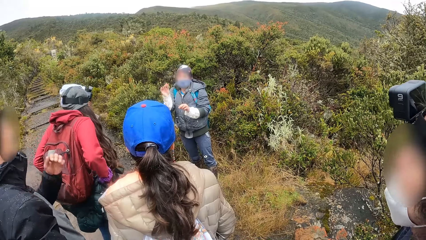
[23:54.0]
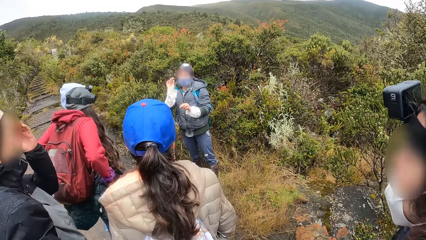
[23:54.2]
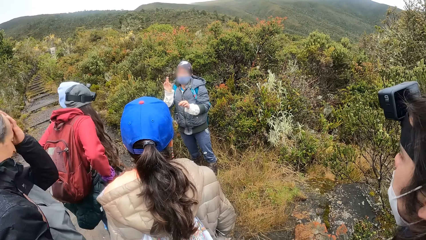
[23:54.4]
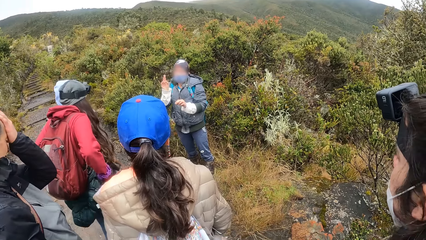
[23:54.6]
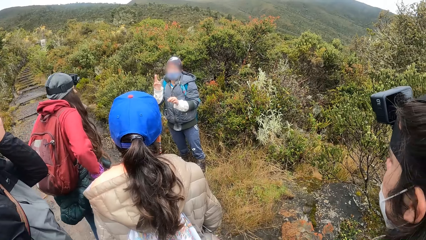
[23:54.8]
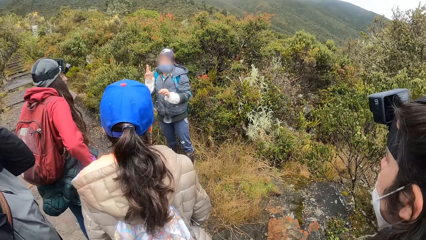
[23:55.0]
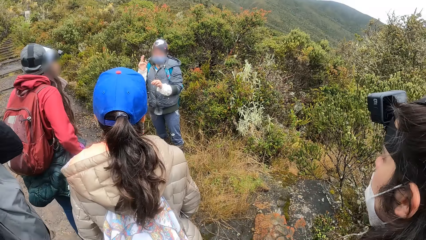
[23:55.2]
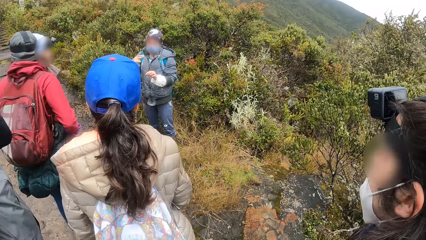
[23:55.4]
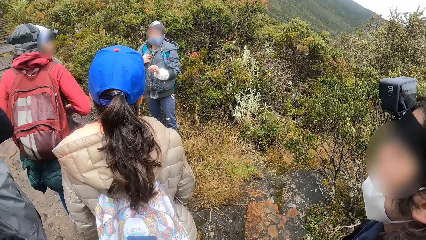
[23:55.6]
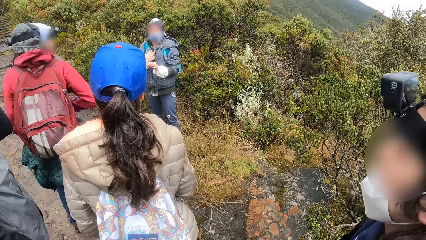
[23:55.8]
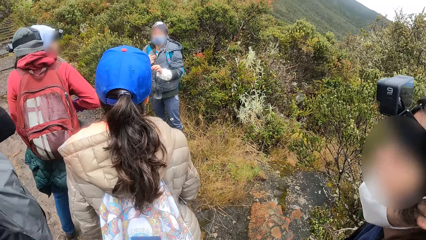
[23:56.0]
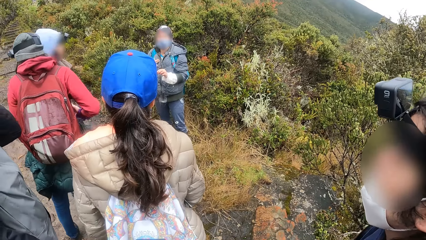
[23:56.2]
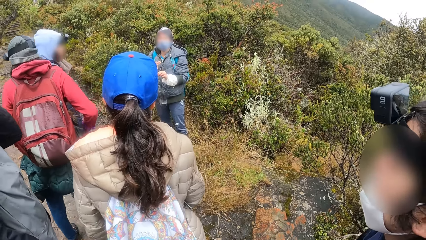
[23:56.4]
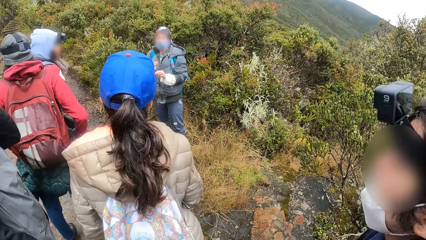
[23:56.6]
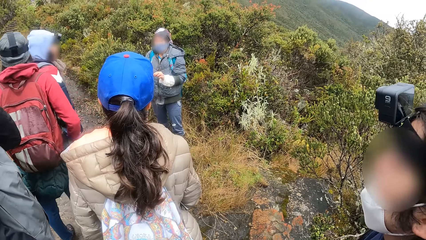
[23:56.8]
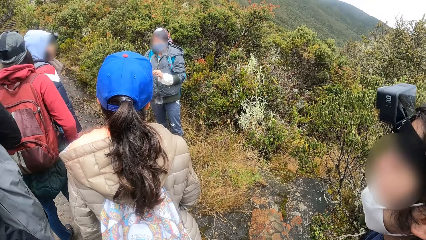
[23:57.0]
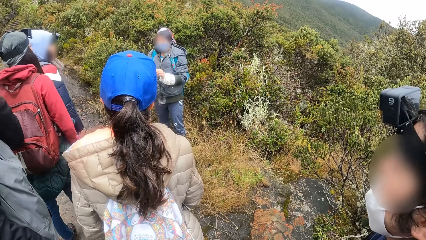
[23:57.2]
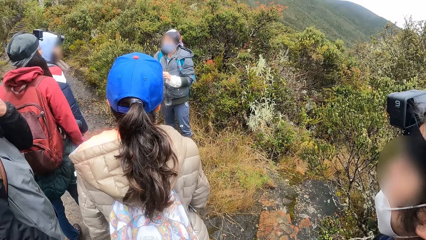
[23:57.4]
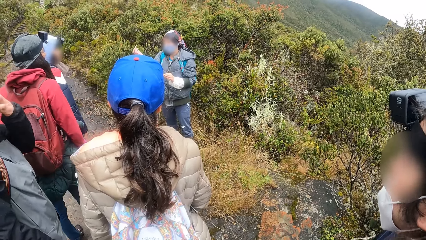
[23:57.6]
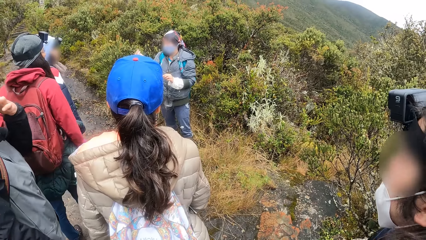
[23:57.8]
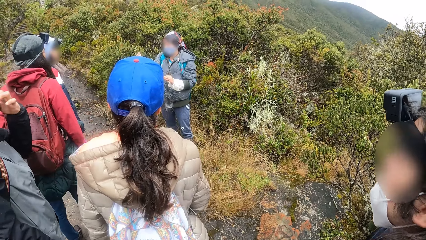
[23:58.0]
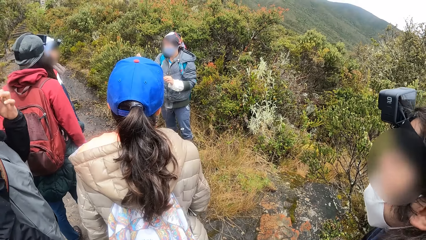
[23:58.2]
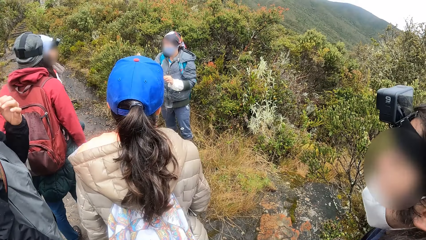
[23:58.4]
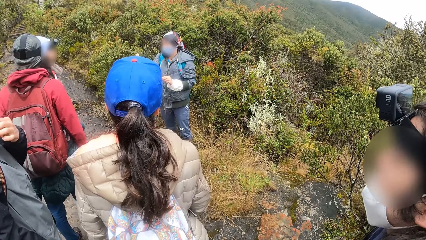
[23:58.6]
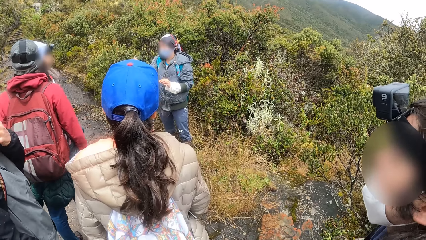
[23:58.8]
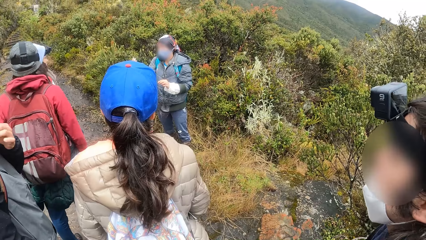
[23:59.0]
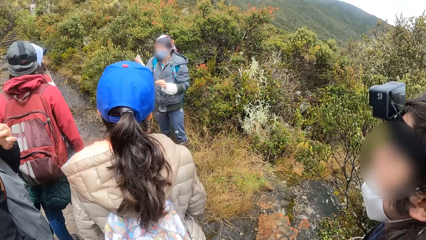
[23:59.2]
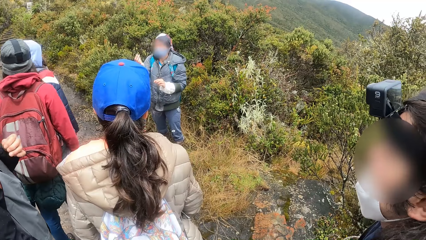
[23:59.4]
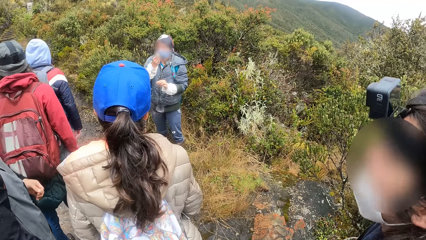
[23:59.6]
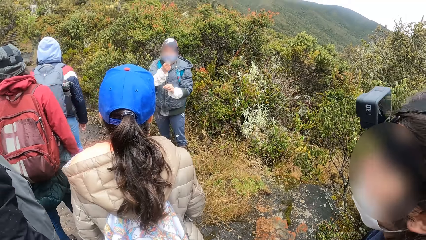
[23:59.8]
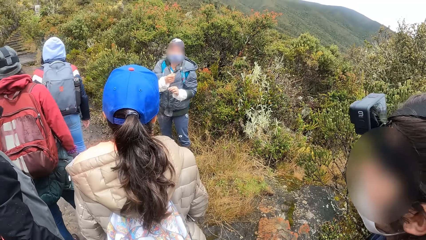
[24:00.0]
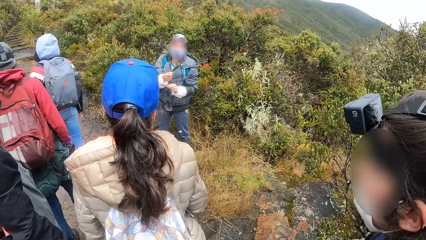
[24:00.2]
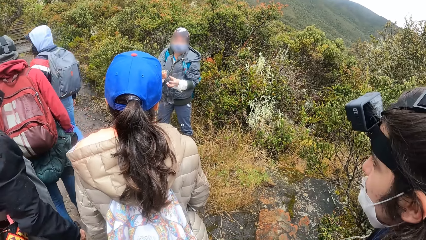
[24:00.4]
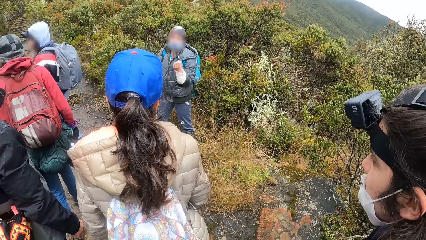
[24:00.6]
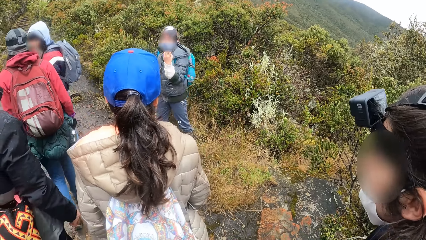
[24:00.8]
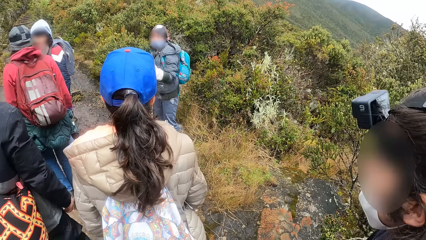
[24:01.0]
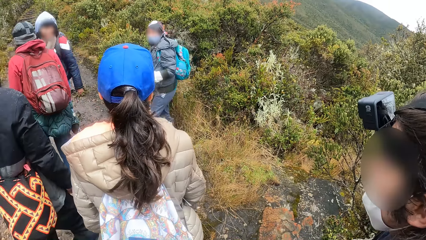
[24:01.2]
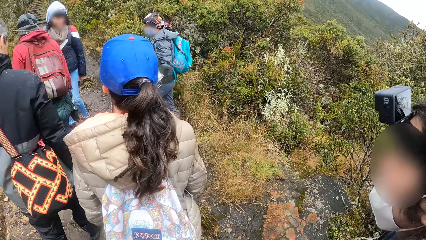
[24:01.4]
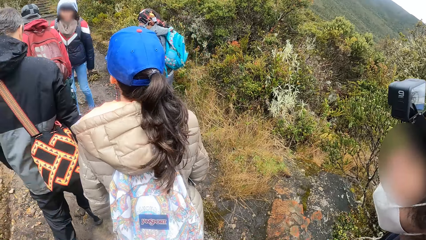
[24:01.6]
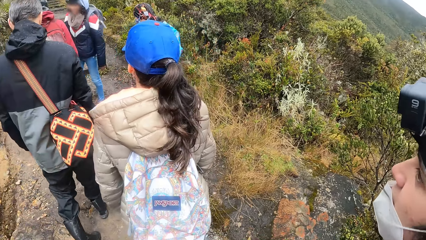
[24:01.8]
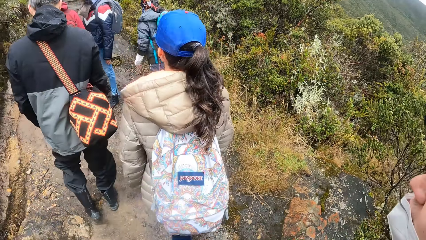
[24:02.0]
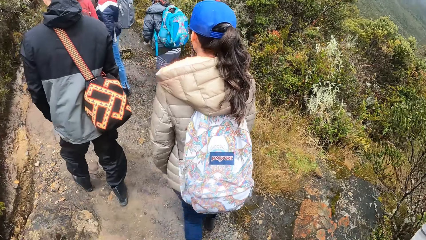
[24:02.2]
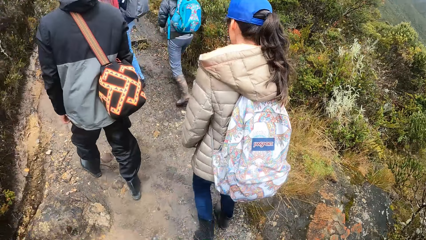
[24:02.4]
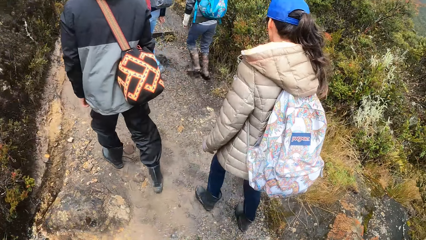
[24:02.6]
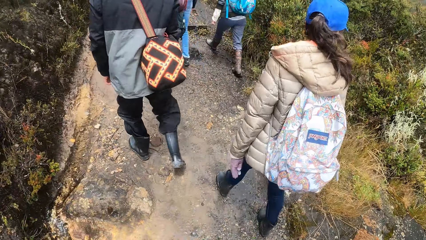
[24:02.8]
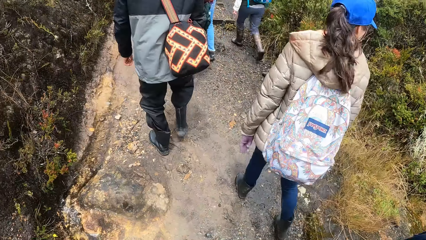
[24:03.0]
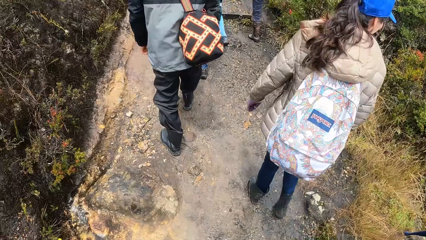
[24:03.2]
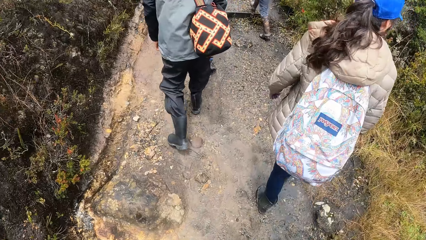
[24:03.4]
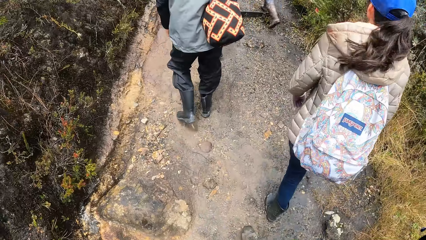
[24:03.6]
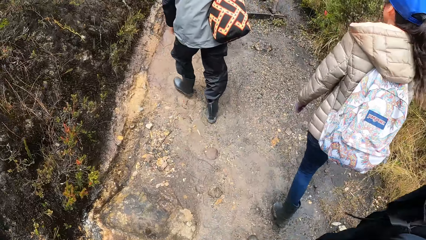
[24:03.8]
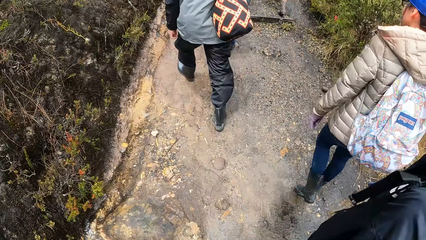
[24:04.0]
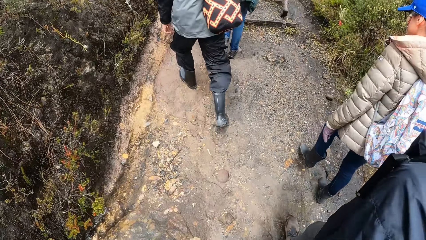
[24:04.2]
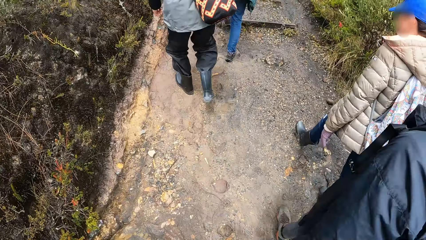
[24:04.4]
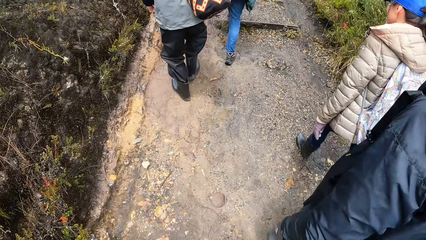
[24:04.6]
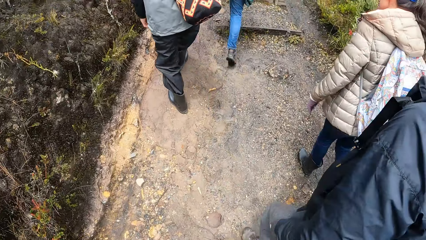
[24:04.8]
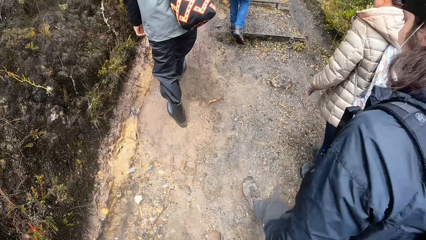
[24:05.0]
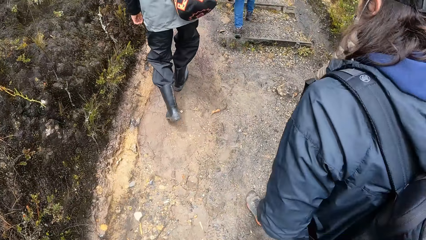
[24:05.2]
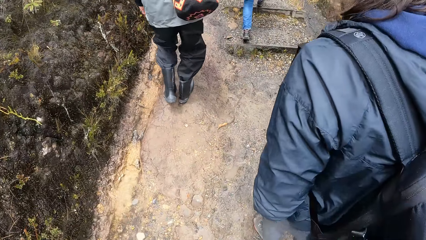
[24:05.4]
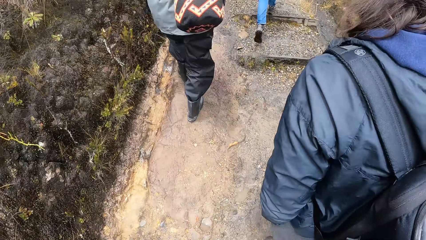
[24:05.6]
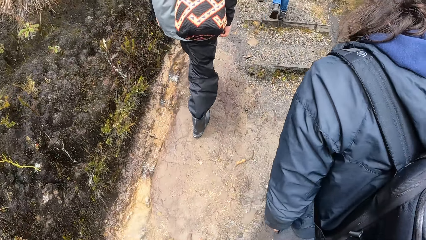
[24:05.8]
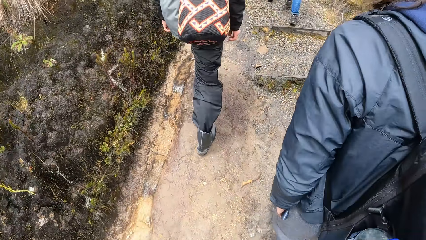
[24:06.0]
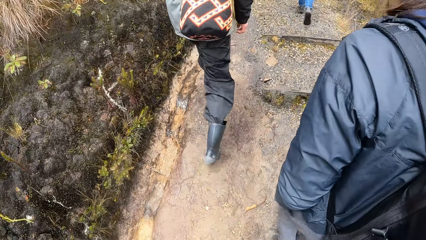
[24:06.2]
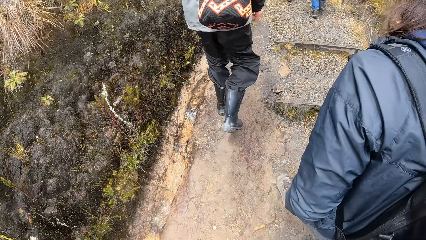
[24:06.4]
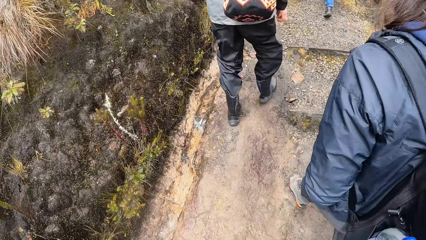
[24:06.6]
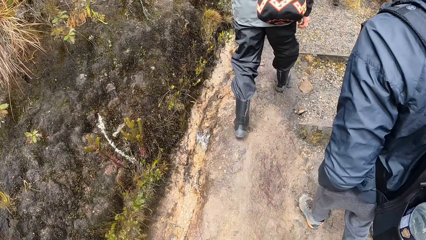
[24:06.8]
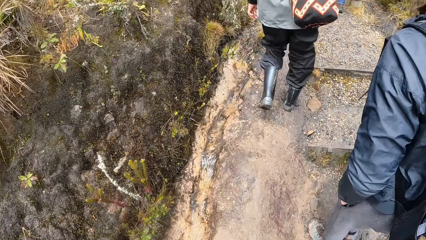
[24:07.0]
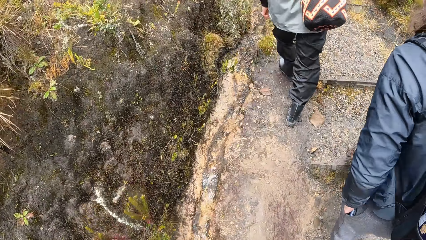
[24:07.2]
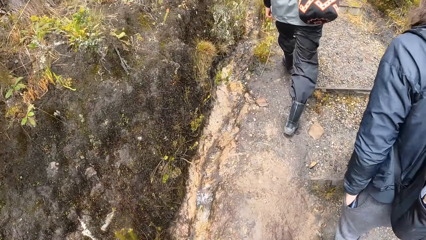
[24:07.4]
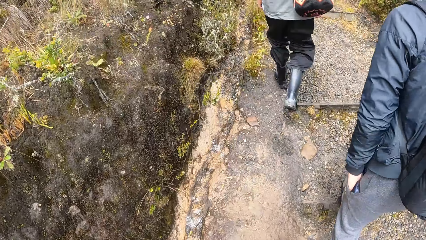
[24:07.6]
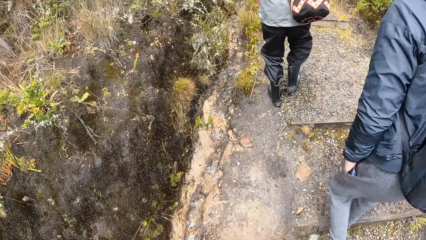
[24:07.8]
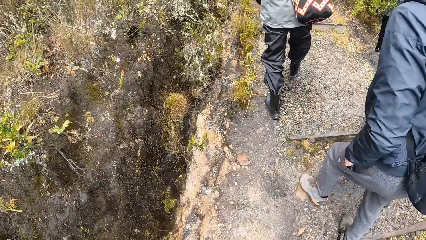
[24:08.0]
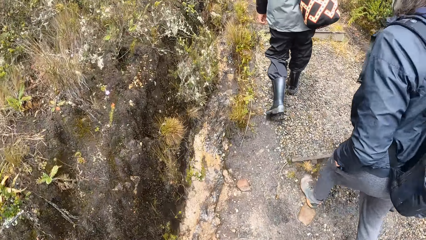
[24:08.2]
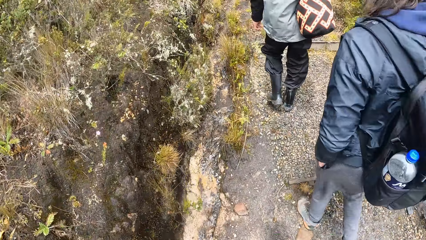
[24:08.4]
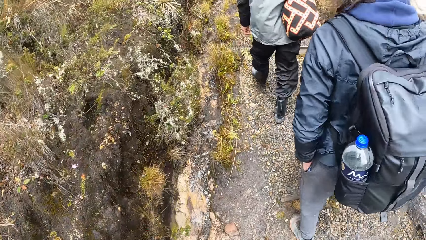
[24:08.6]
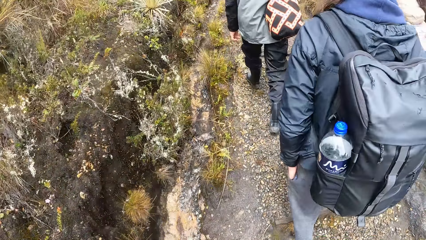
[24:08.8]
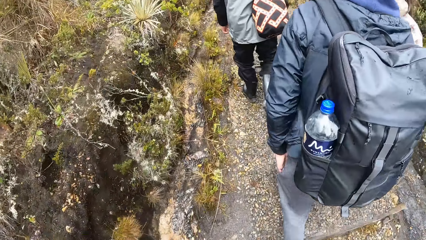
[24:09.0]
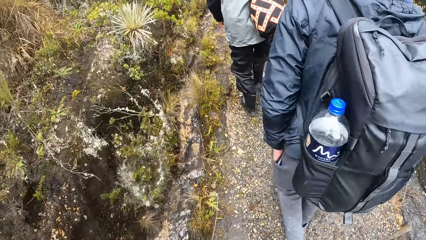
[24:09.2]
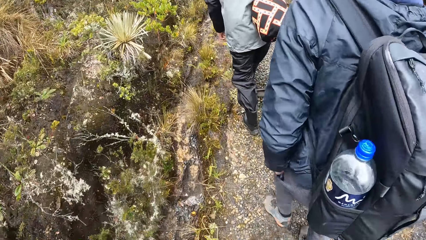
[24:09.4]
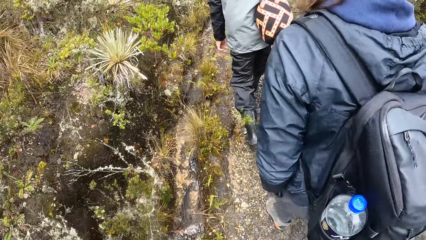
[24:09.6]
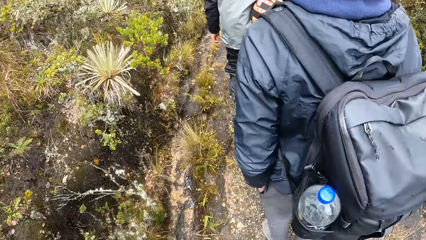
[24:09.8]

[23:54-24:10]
The camera wearer walks in the field. They walk across the trail.
